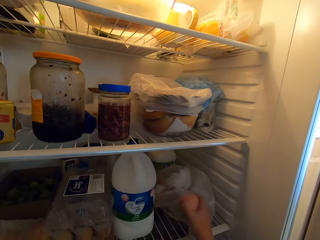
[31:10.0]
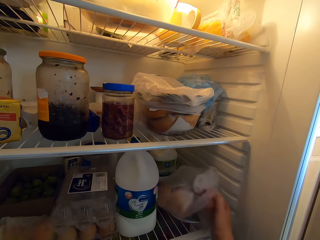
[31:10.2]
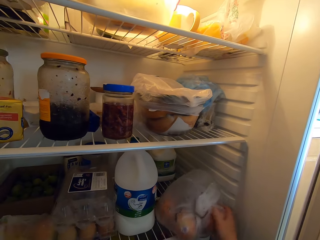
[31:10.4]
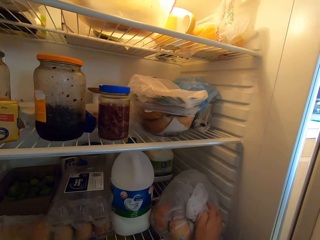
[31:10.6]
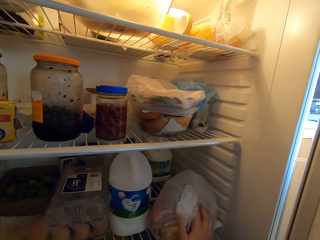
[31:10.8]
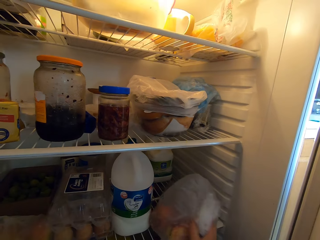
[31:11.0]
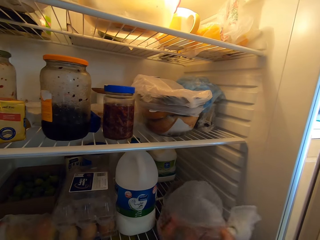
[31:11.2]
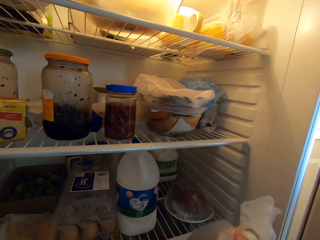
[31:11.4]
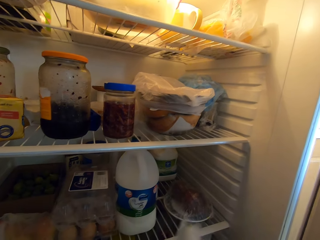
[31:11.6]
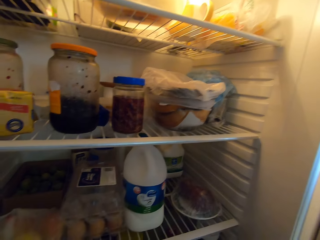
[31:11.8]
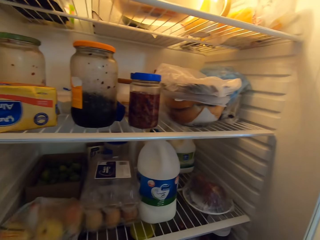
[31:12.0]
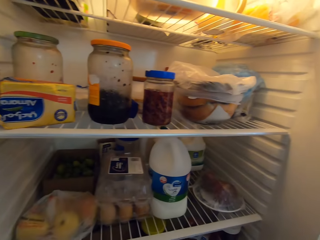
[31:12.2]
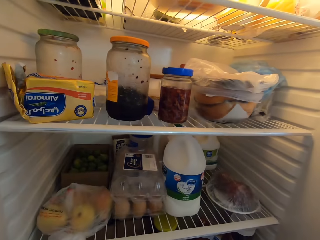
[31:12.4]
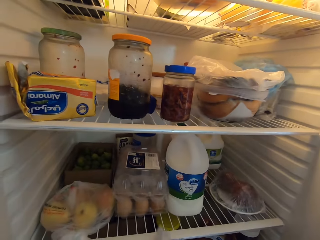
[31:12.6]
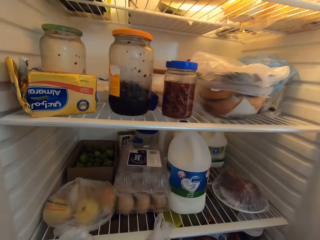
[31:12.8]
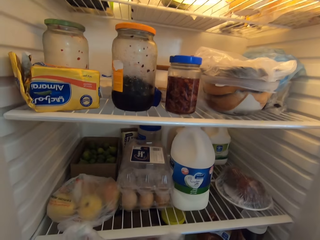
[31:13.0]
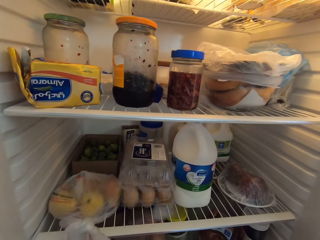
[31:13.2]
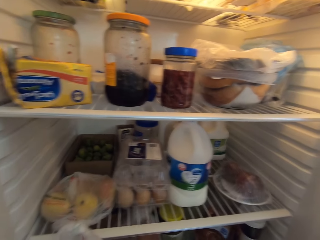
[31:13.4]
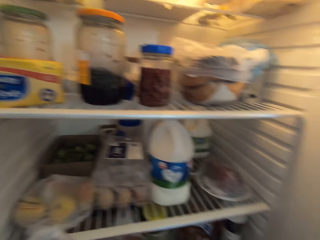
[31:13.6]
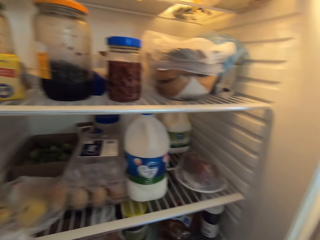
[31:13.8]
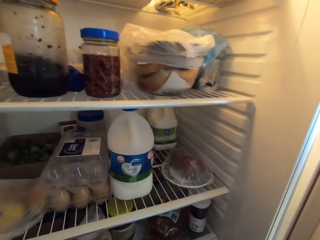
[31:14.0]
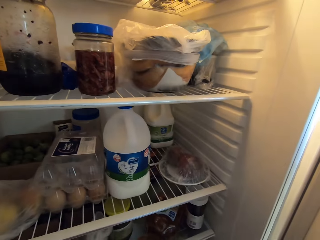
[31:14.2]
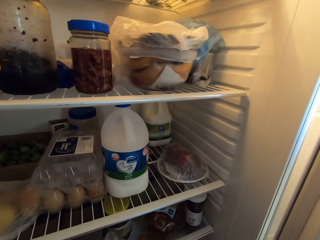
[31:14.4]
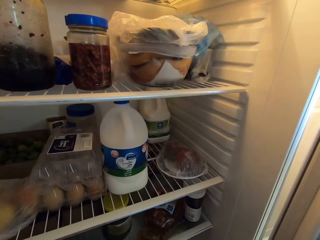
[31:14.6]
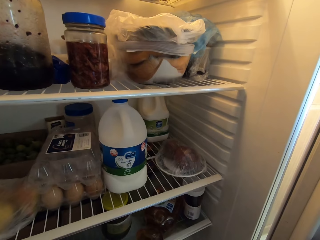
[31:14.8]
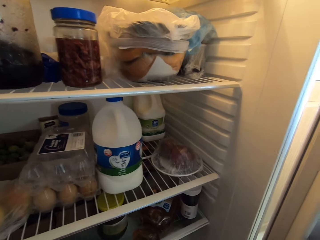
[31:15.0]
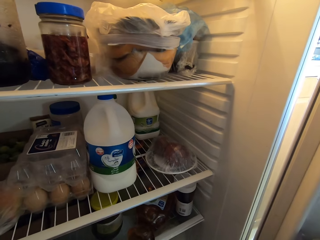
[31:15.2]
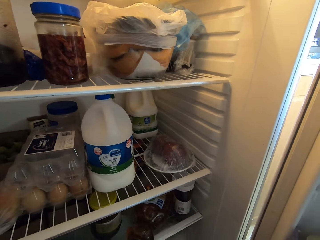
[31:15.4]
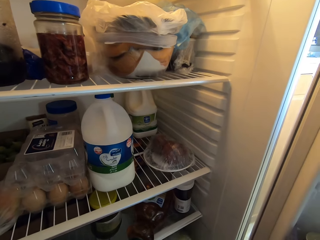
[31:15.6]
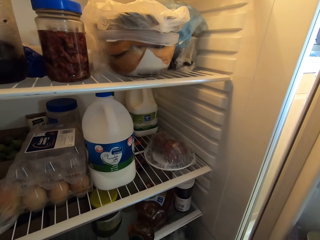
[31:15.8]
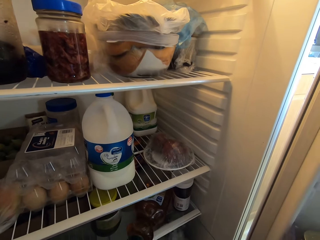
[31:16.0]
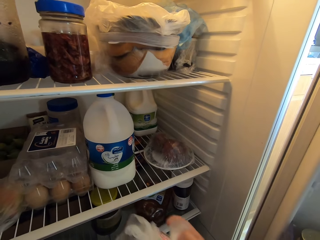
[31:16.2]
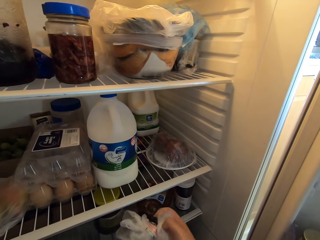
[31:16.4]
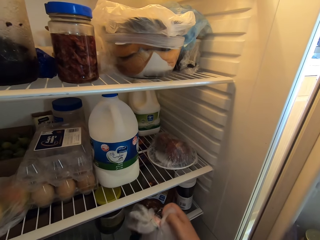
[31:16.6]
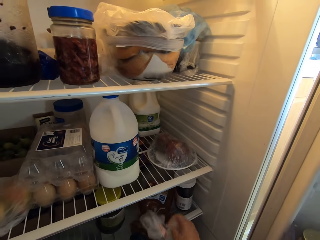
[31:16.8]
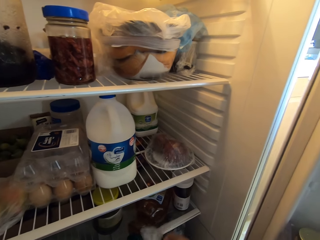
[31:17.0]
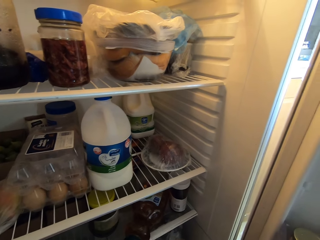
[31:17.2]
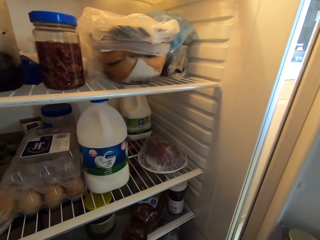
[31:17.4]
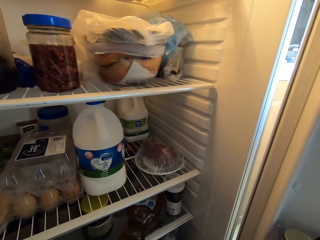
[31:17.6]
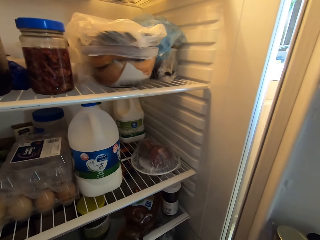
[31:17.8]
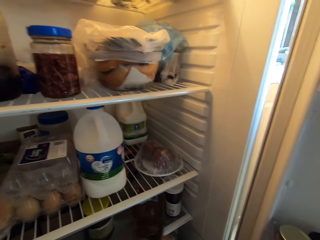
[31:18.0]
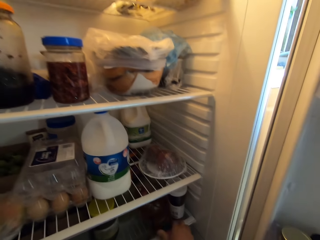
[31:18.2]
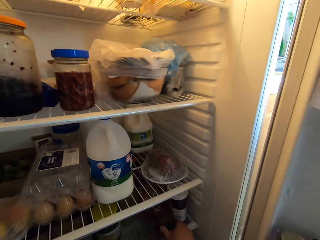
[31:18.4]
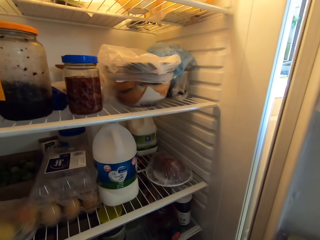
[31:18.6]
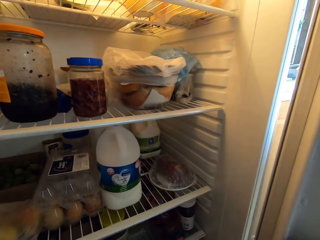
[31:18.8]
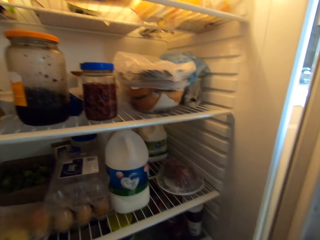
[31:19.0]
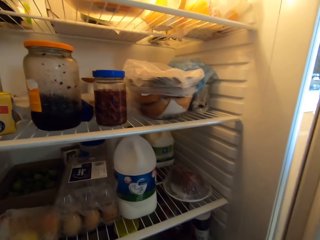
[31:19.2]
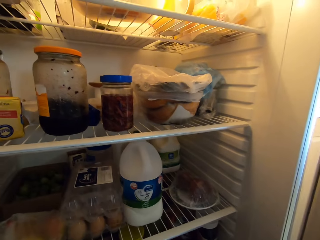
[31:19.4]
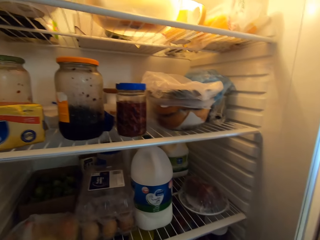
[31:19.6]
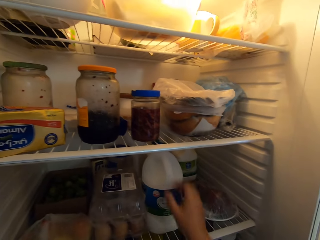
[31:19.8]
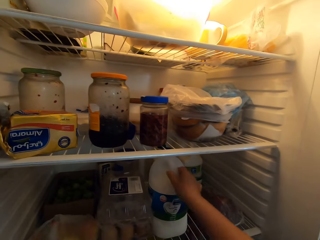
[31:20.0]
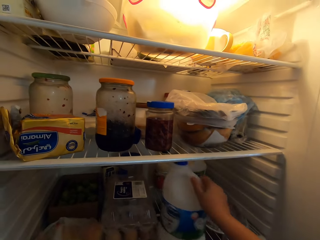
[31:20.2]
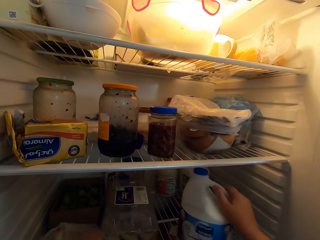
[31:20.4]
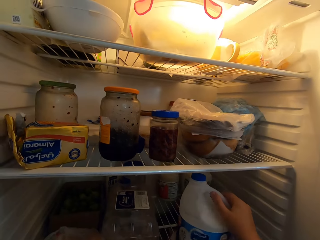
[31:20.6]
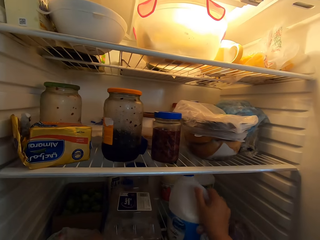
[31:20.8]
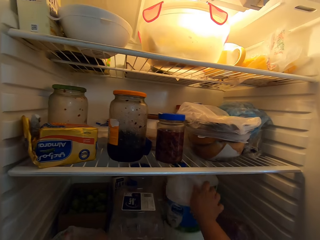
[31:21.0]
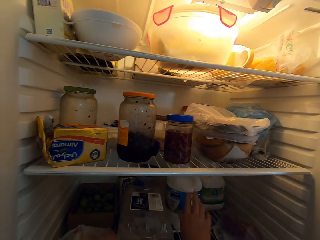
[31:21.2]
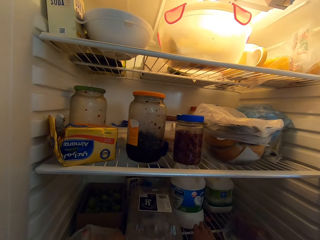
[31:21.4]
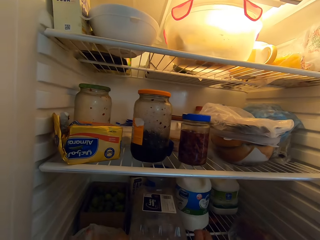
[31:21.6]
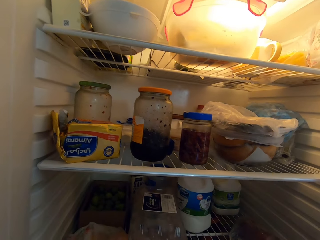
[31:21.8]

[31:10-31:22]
The camera wearer moves something. They move the container. They push the milk bottle.

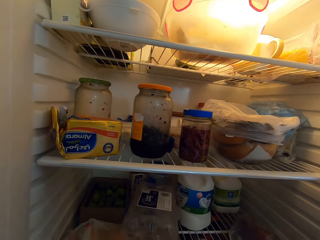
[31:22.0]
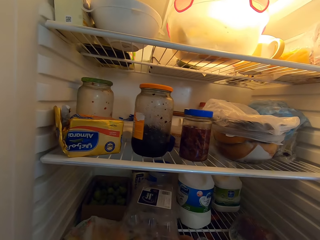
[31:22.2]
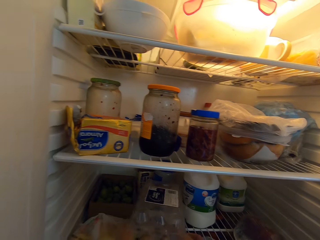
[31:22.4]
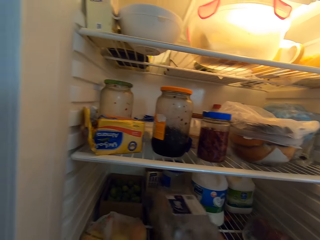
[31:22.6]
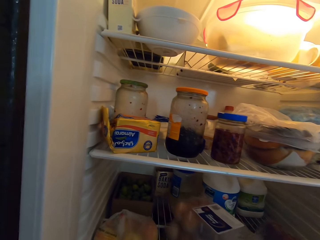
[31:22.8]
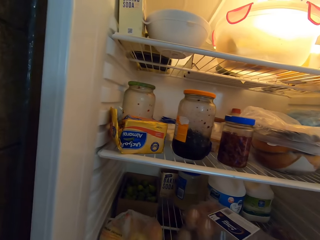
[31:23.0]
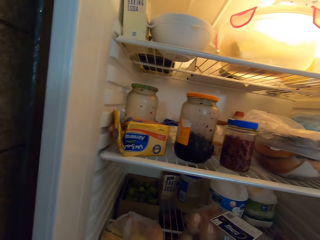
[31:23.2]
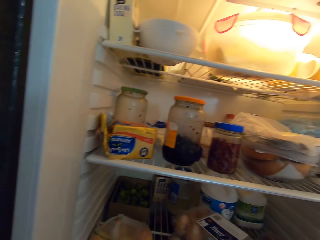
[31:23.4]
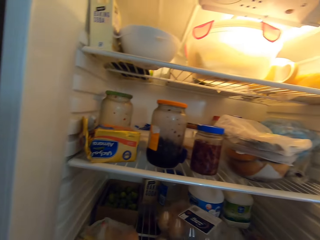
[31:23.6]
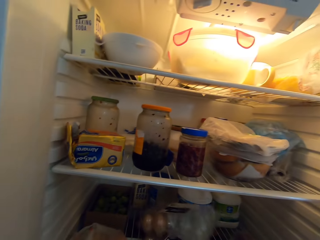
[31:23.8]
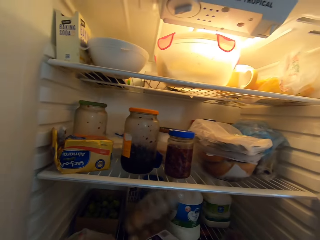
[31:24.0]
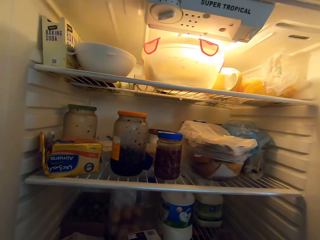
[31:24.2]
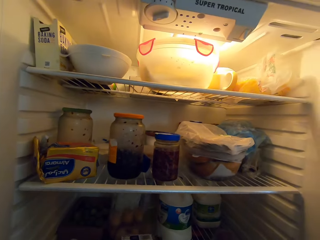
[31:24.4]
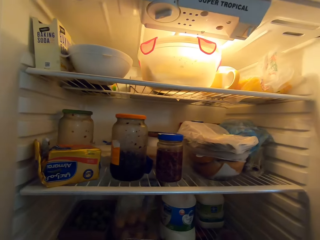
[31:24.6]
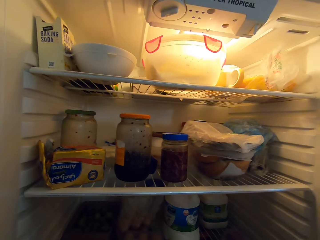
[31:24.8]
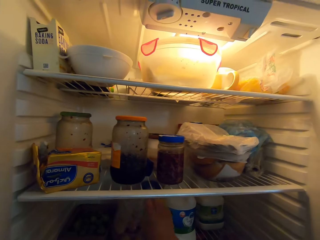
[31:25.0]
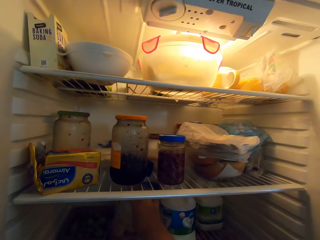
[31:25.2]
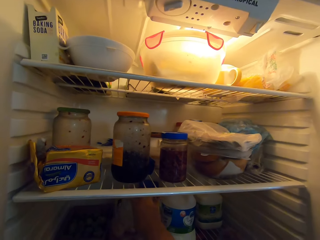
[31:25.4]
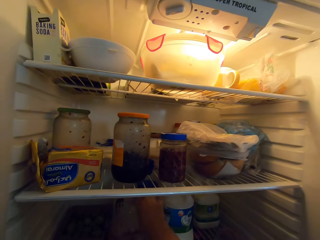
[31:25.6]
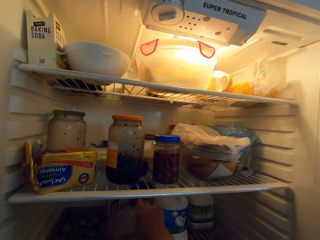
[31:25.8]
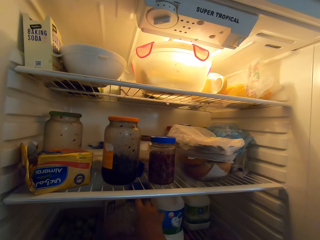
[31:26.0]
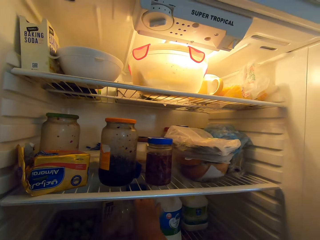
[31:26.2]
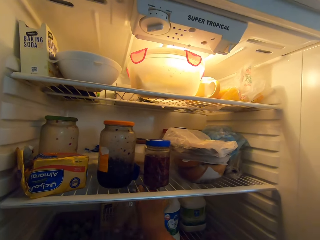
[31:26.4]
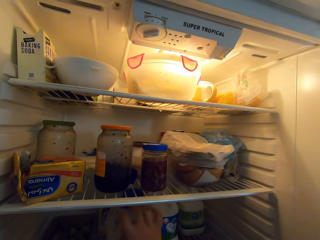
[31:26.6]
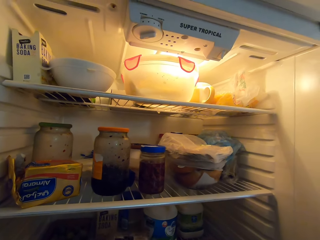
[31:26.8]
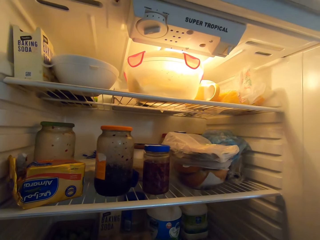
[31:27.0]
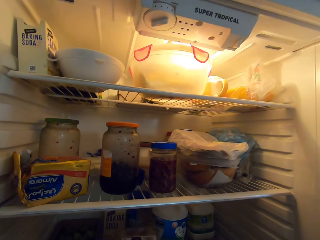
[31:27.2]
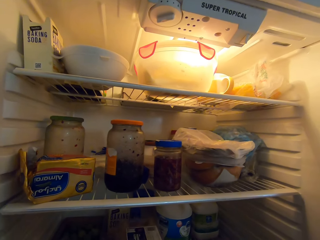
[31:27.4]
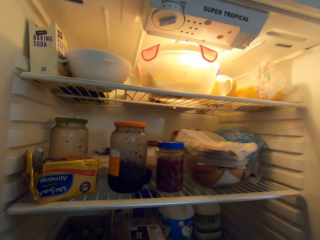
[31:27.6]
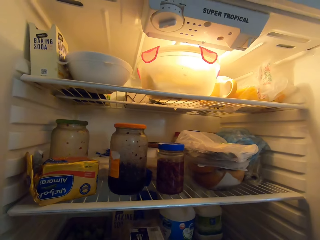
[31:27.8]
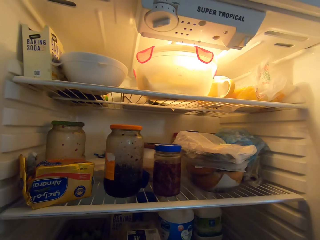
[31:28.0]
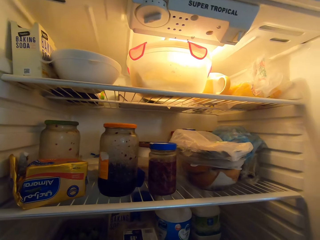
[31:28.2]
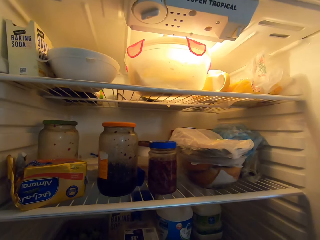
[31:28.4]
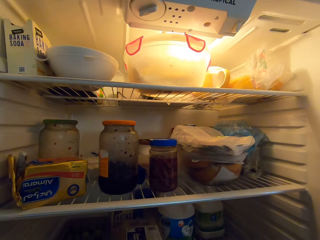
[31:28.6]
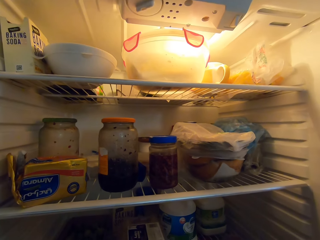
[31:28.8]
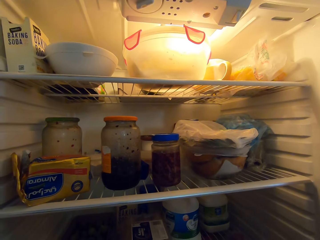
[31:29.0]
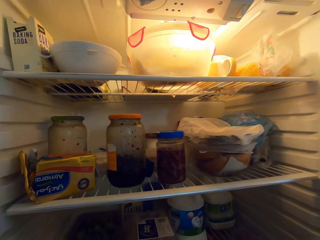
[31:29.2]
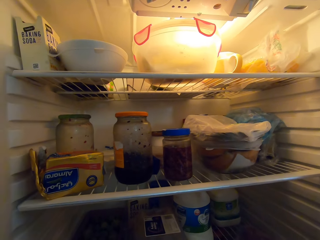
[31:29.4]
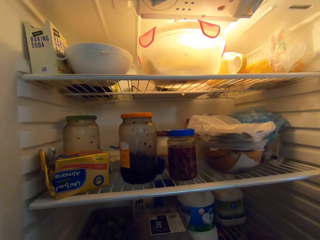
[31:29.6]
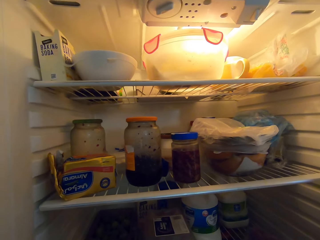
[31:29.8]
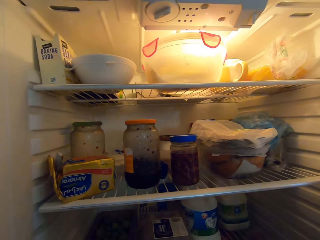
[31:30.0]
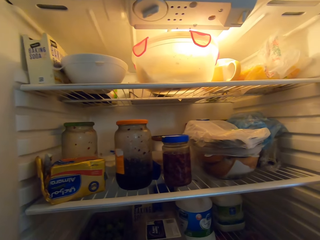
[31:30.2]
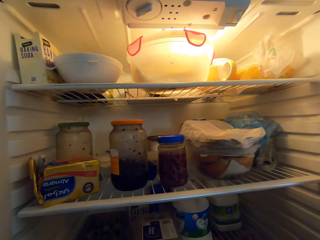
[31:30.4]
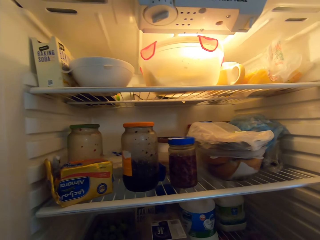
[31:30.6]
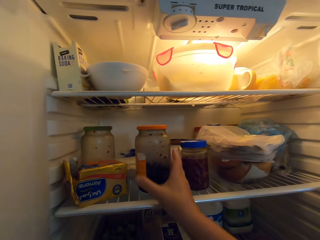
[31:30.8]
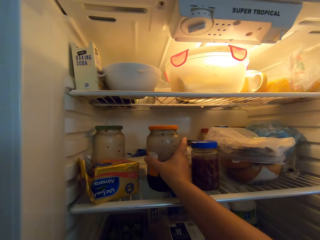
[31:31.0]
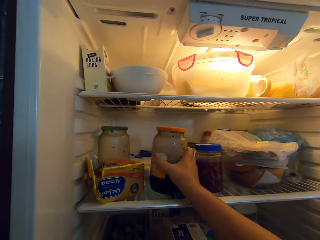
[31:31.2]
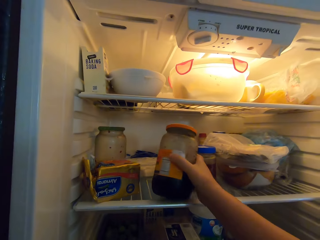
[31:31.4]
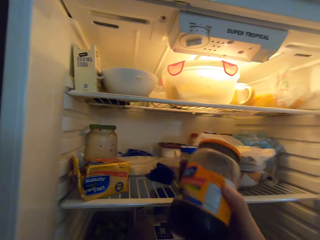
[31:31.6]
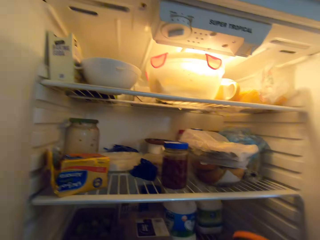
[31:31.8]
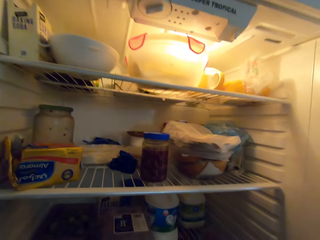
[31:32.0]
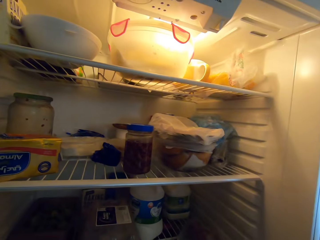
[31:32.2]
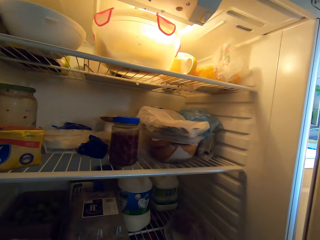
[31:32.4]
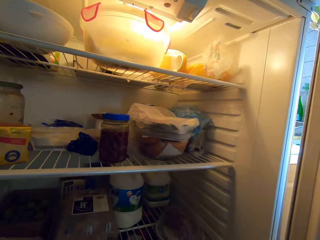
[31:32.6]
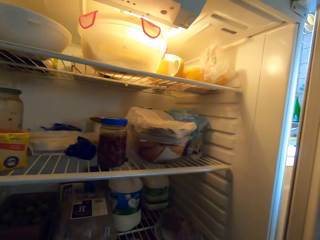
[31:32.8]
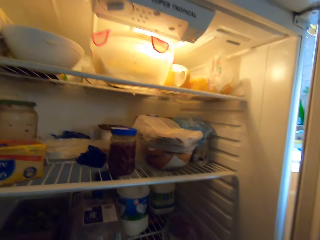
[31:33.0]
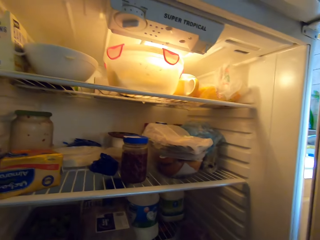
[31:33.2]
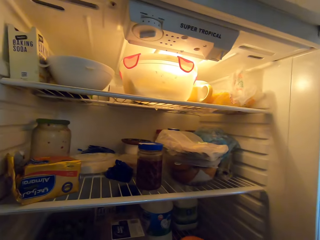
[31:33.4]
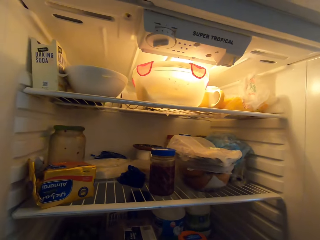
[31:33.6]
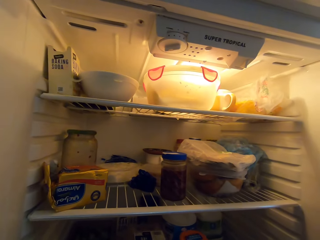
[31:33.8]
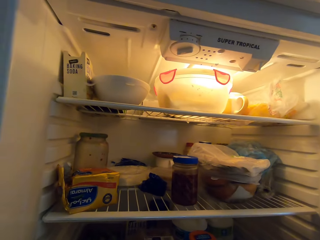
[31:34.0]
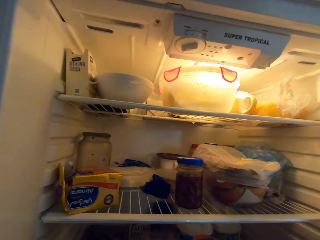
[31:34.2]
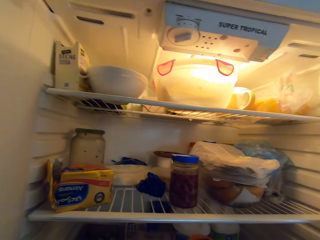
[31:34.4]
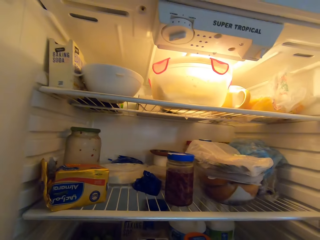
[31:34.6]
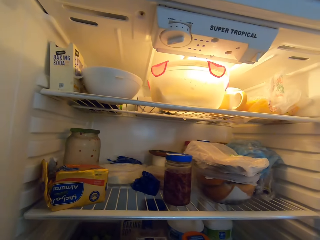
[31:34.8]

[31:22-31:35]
The camera wearer pushes the egg tray. They move the plastic container. They open the plastic container. They close the container. They pick up a jar.
